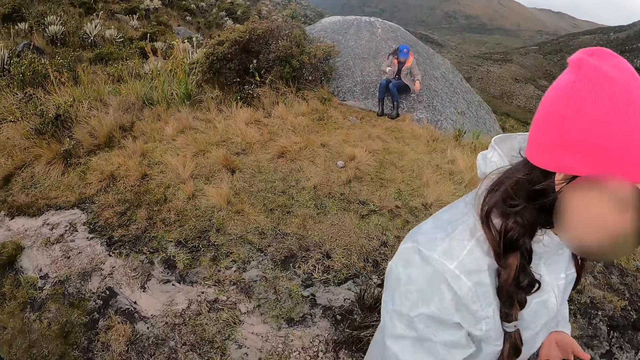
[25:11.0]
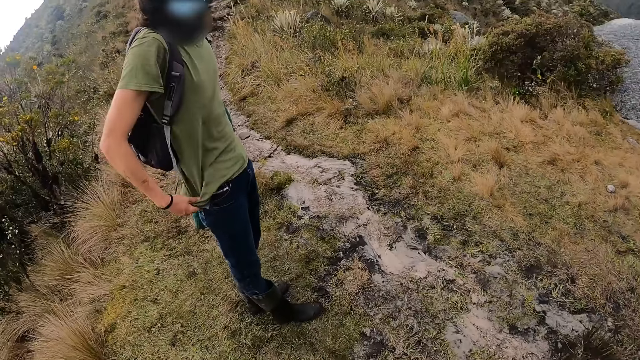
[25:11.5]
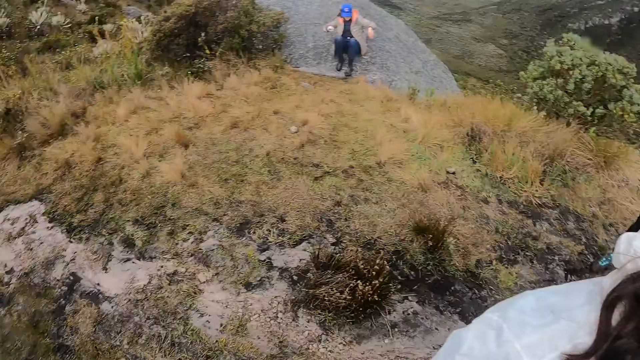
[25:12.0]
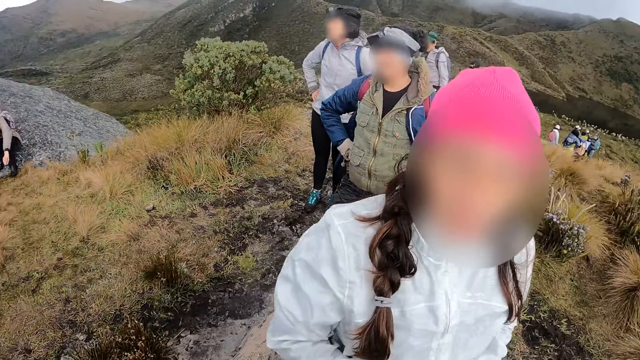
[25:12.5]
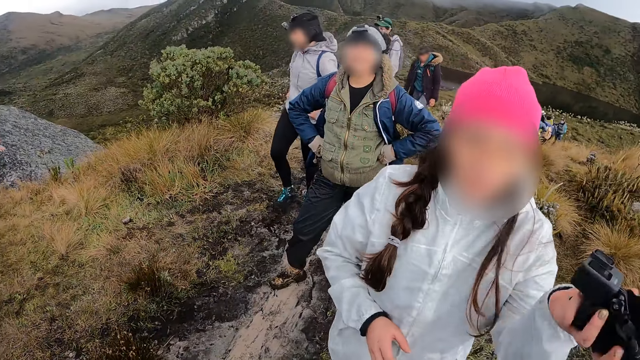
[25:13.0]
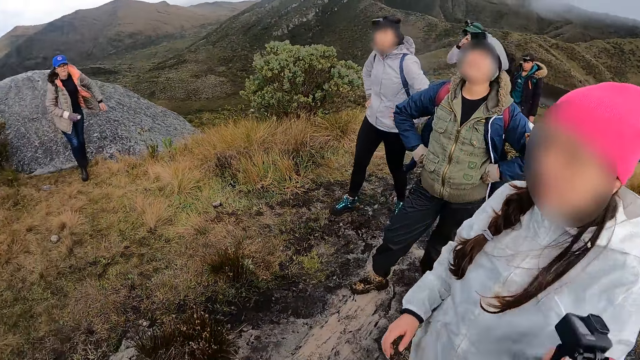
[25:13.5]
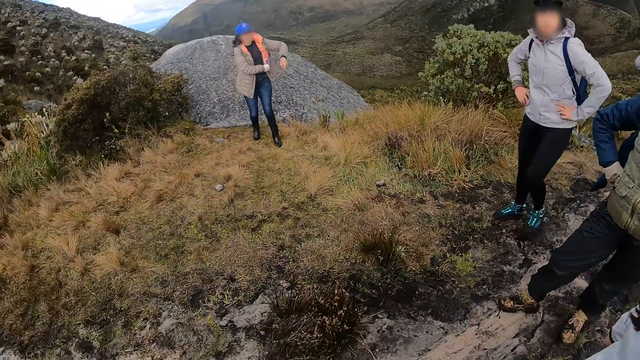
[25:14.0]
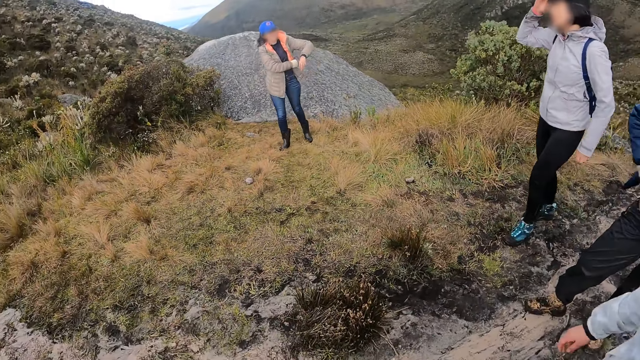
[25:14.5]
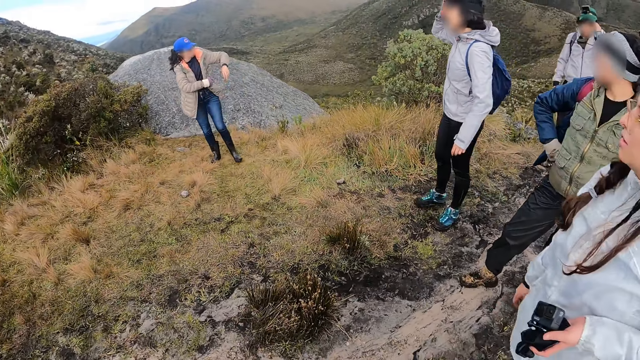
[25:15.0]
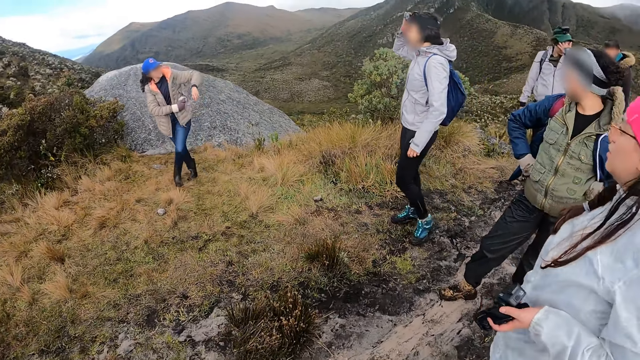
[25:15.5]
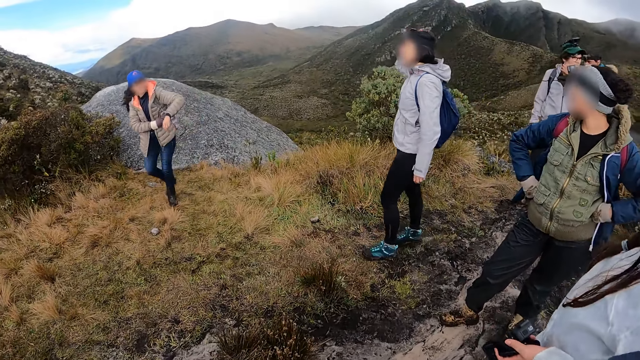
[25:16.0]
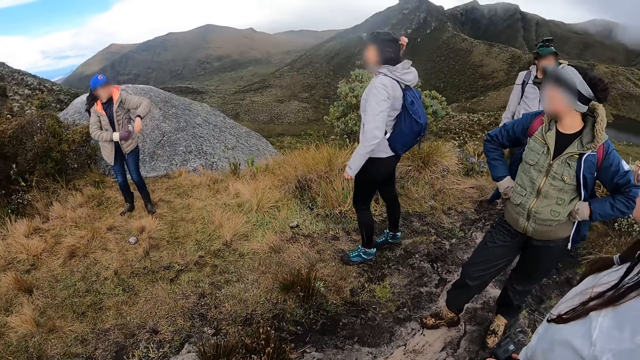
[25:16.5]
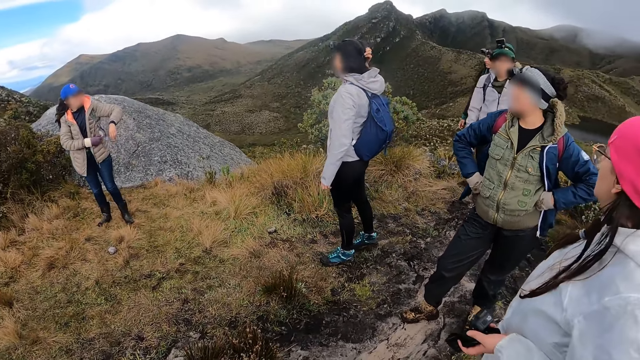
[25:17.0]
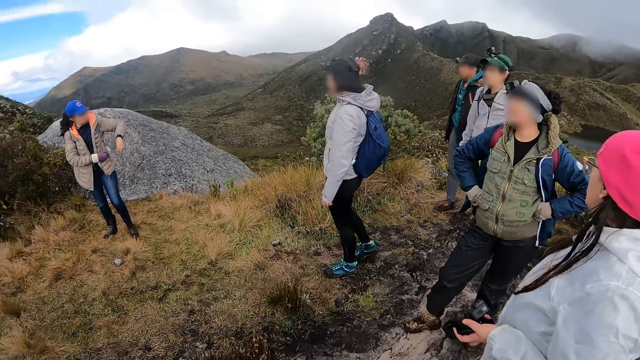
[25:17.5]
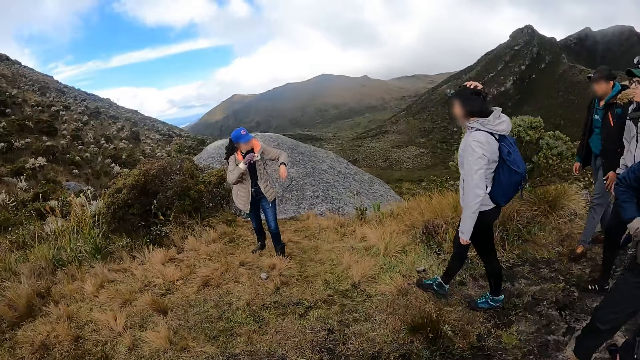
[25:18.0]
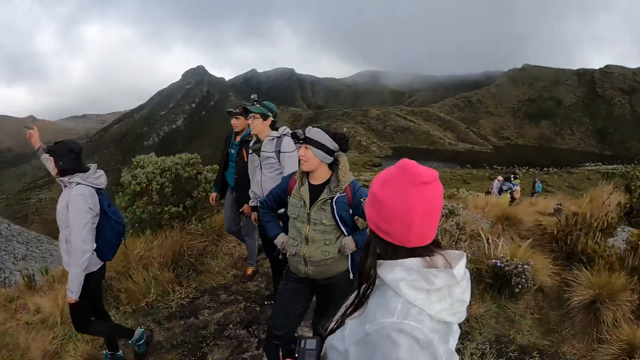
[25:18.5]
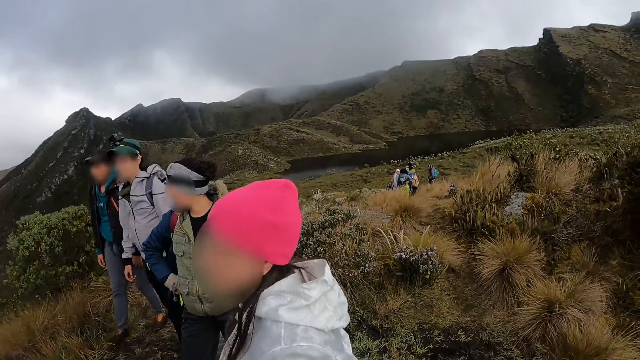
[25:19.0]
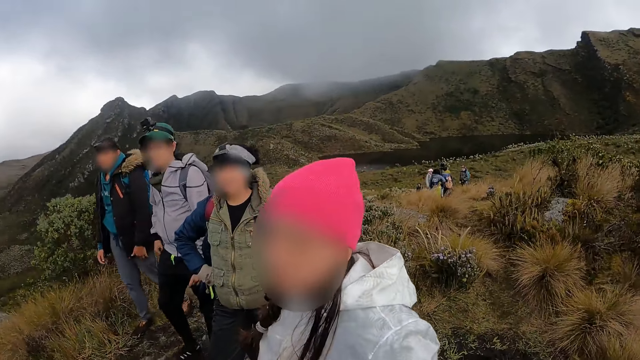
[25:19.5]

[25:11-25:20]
The woman adjusts a camera on her head with her right hand.

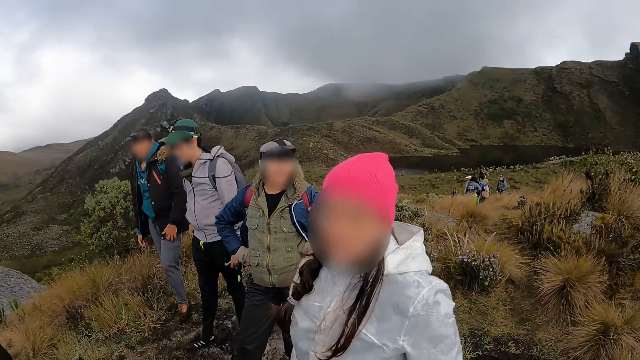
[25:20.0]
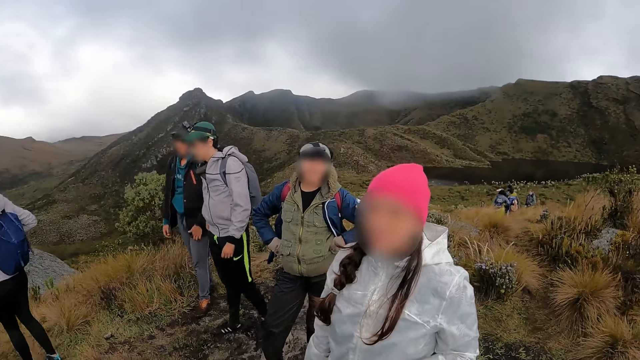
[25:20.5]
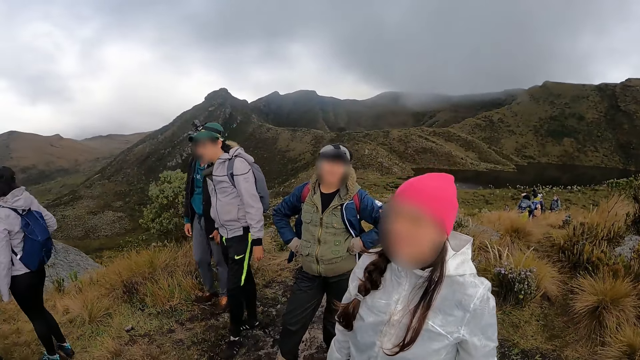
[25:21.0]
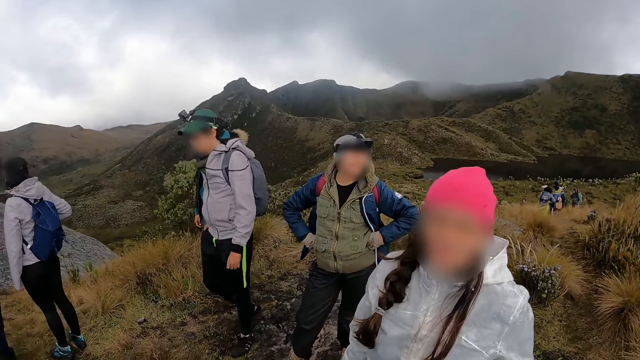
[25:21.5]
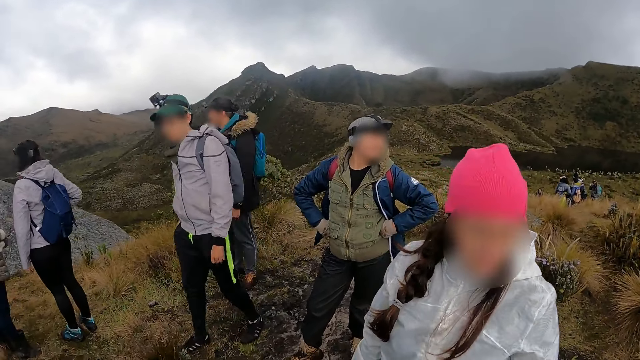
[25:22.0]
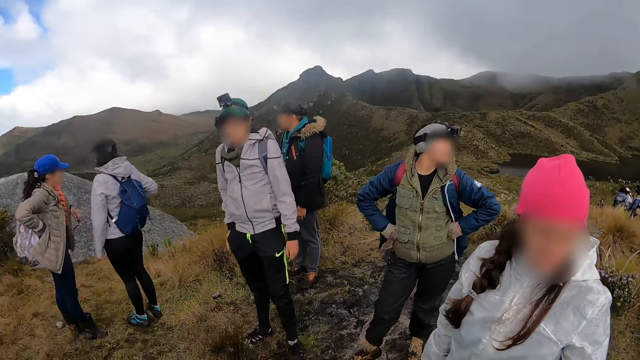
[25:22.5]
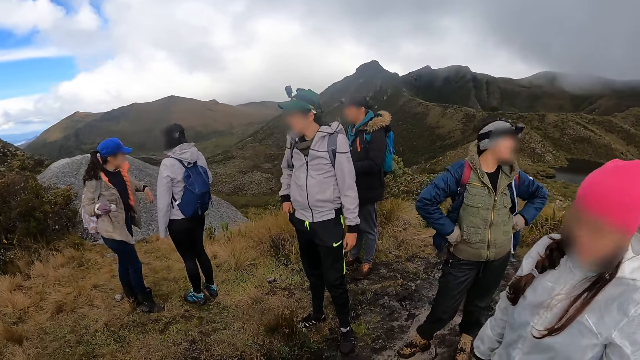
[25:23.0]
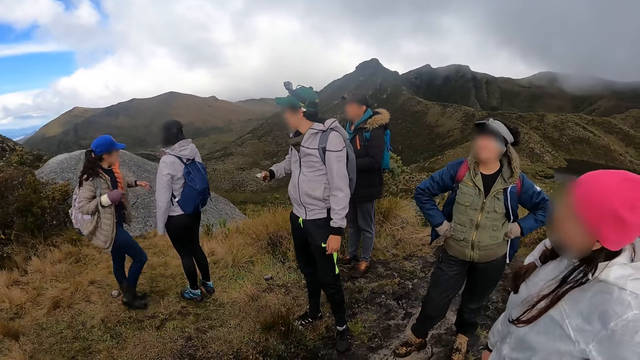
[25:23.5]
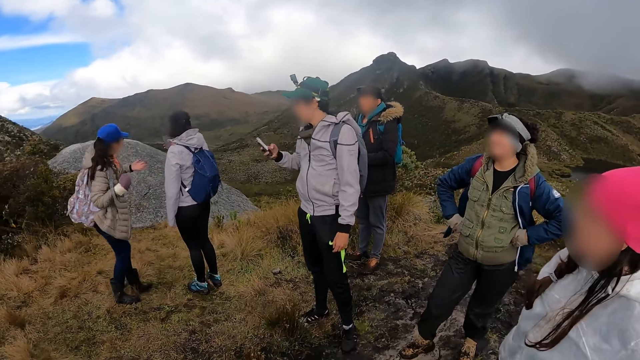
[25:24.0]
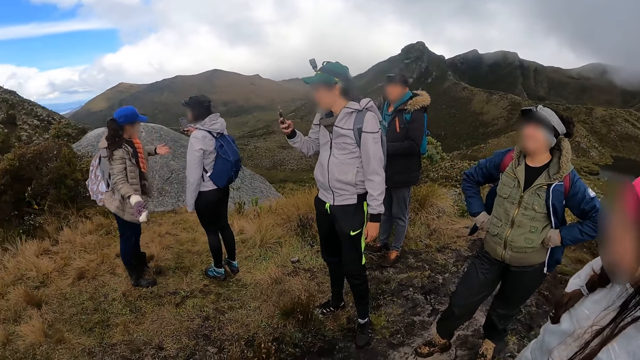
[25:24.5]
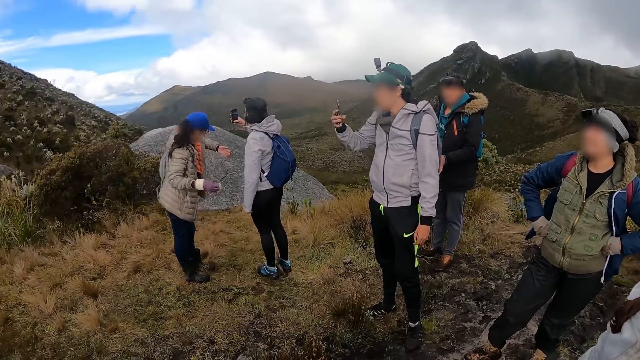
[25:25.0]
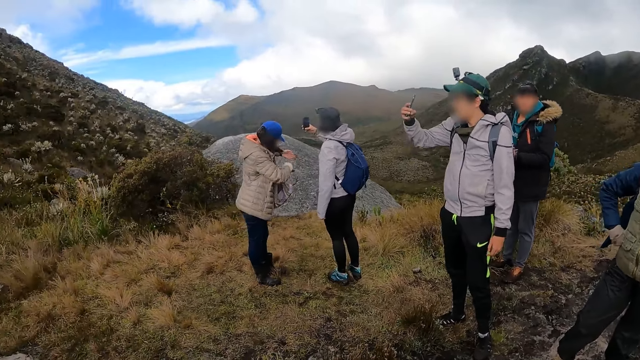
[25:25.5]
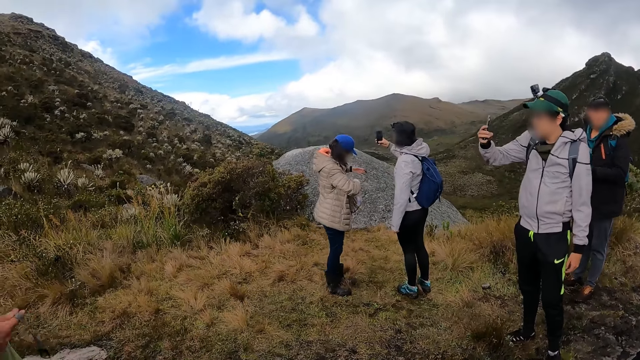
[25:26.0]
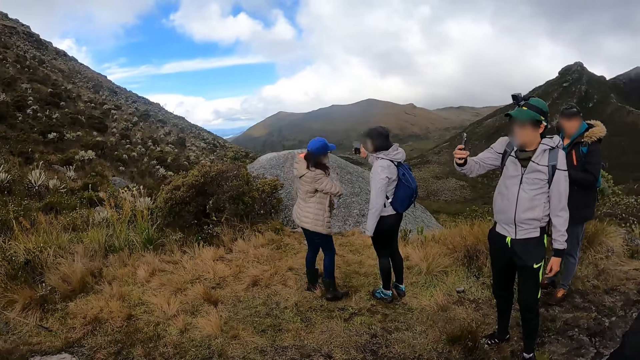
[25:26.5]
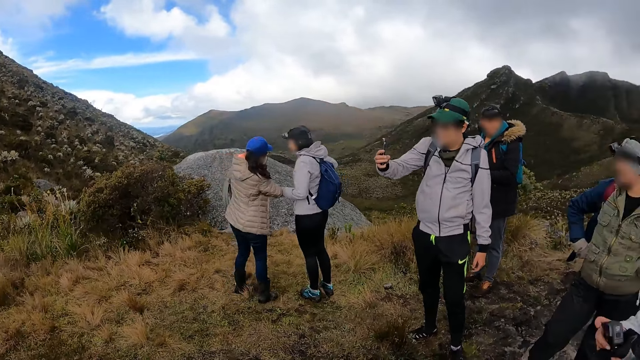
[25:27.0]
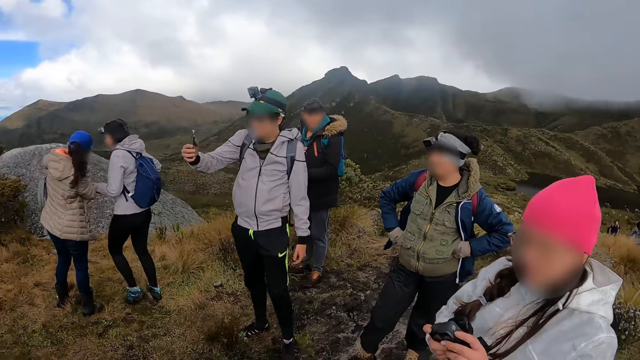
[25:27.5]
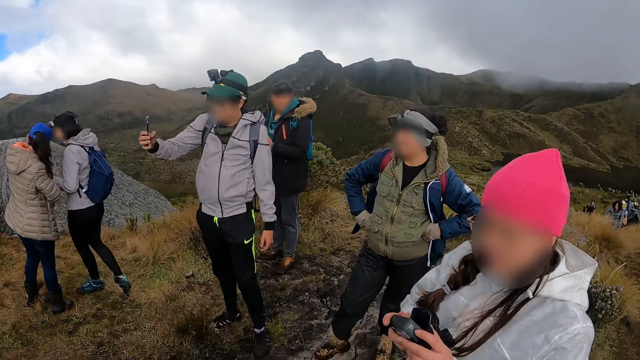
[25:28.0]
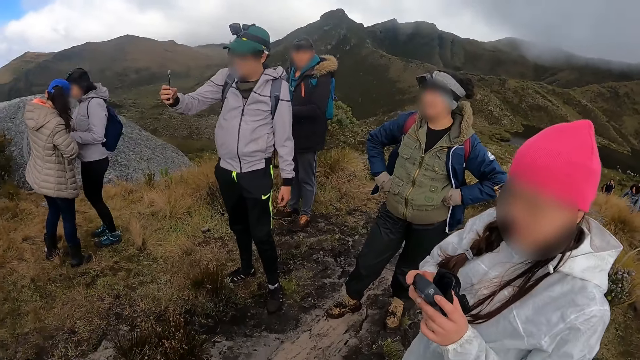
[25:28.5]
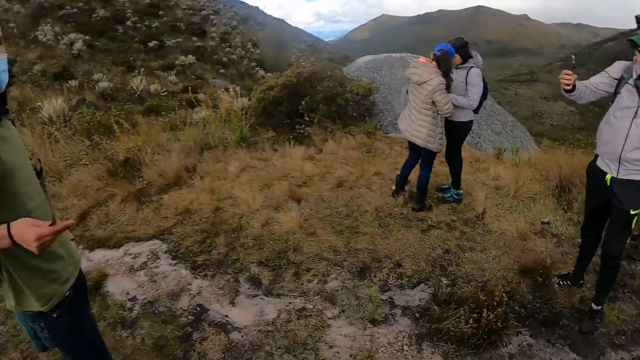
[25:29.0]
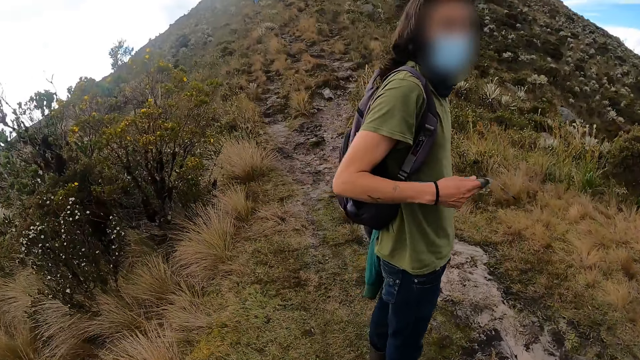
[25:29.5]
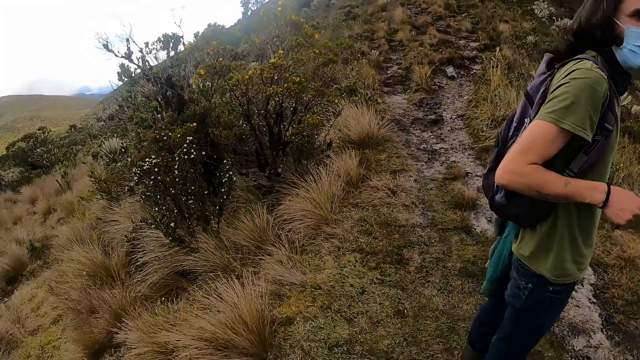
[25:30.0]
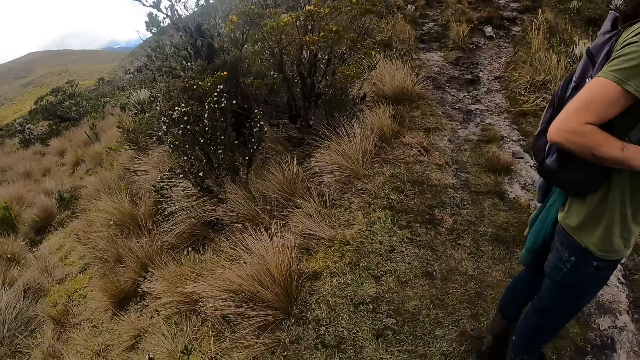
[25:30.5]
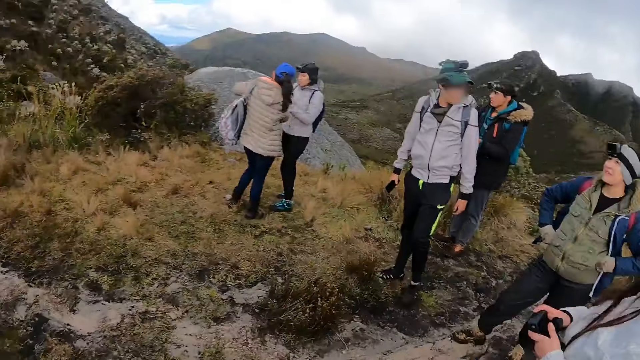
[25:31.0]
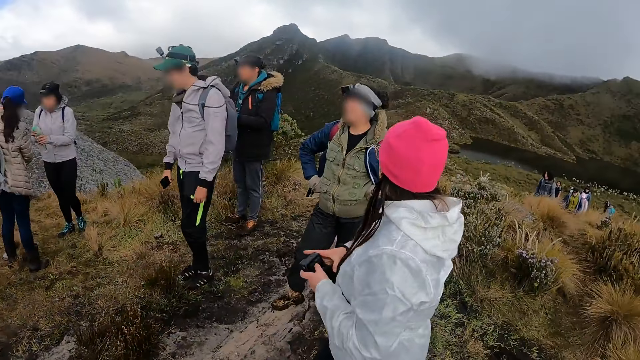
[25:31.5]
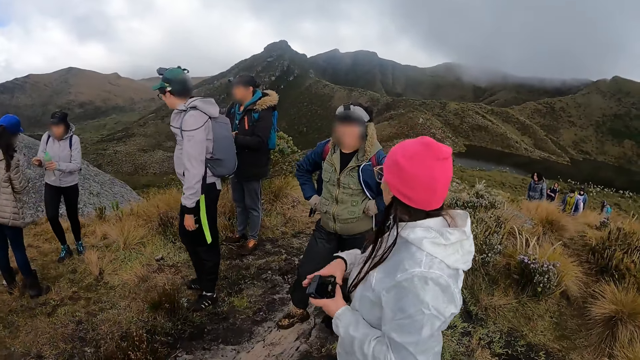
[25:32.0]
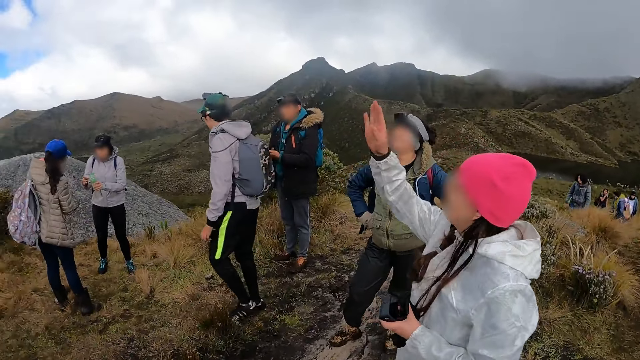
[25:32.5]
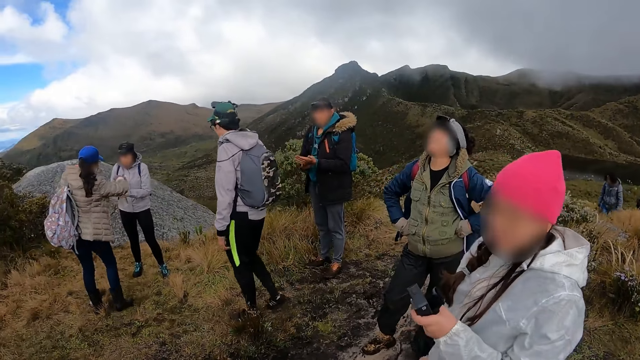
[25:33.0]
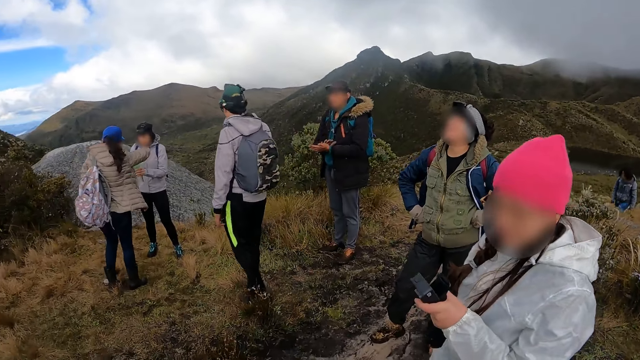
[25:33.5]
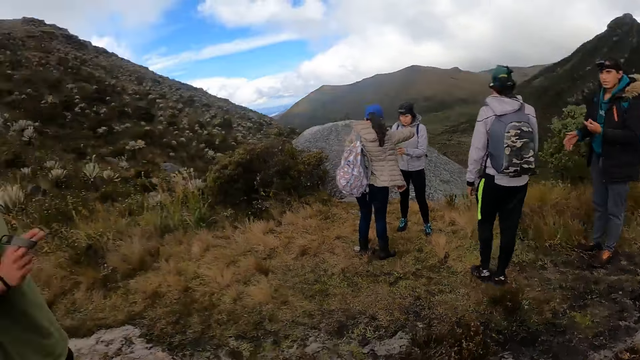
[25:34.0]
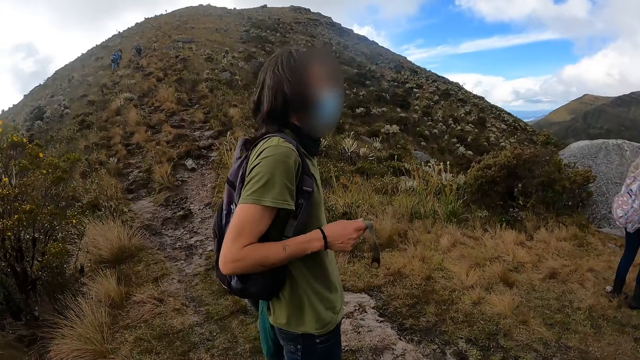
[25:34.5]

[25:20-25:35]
The woman removes the bag from her shoulders with her hands. A man picks up a phone from his pocket with his right hand. The man snaps pictures with the phone in his right hand. Another woman snaps pictures with the phone in her right hand.
